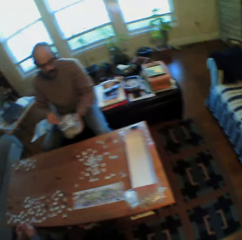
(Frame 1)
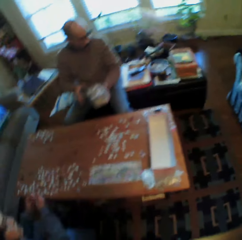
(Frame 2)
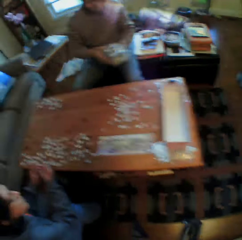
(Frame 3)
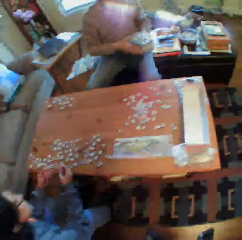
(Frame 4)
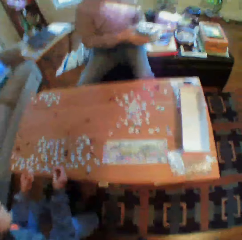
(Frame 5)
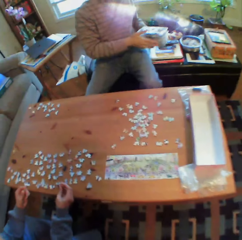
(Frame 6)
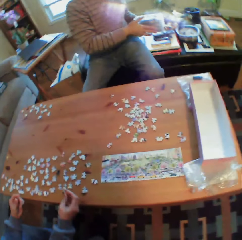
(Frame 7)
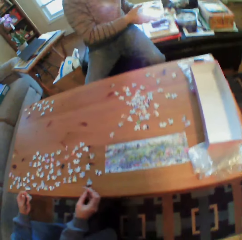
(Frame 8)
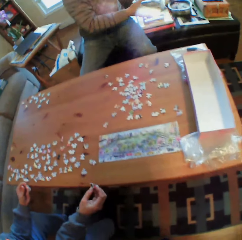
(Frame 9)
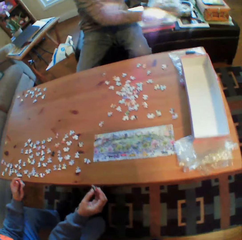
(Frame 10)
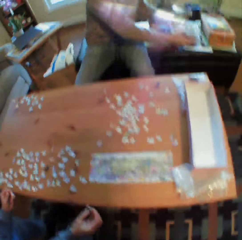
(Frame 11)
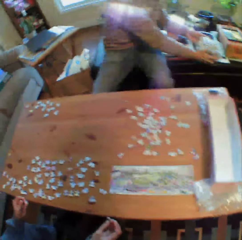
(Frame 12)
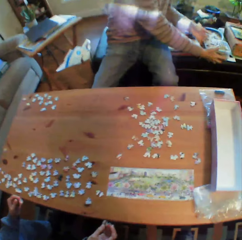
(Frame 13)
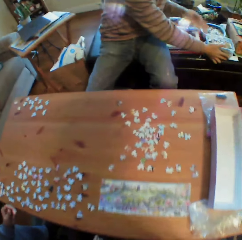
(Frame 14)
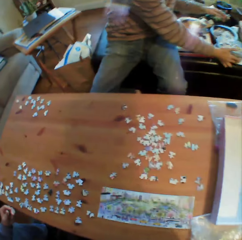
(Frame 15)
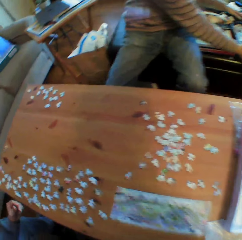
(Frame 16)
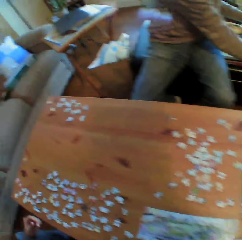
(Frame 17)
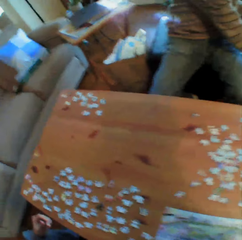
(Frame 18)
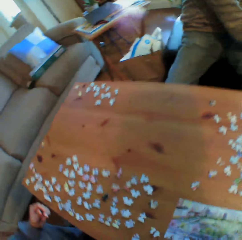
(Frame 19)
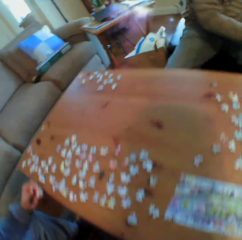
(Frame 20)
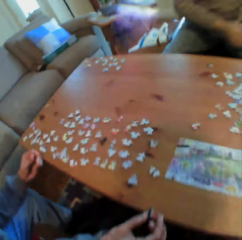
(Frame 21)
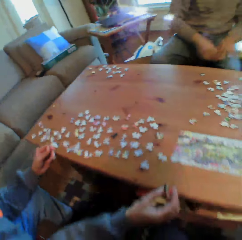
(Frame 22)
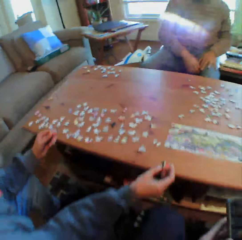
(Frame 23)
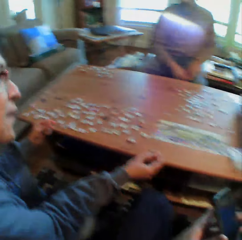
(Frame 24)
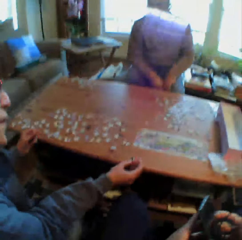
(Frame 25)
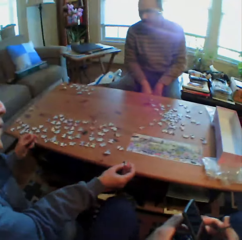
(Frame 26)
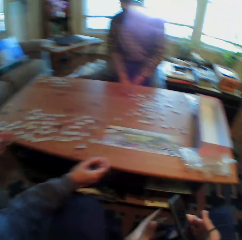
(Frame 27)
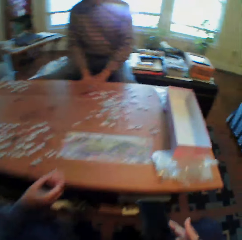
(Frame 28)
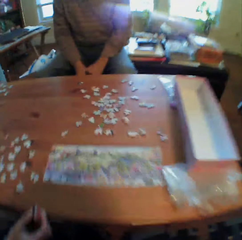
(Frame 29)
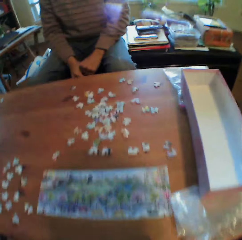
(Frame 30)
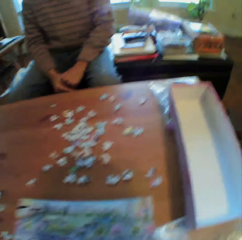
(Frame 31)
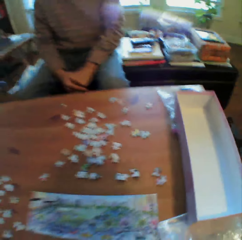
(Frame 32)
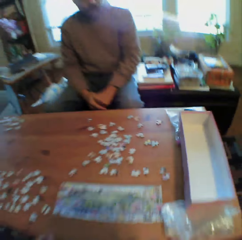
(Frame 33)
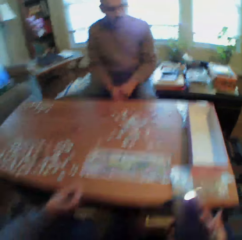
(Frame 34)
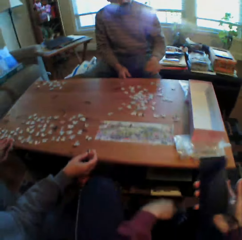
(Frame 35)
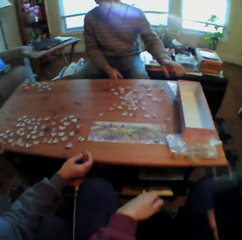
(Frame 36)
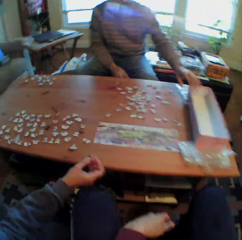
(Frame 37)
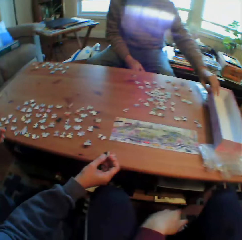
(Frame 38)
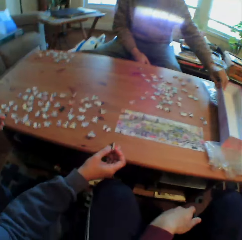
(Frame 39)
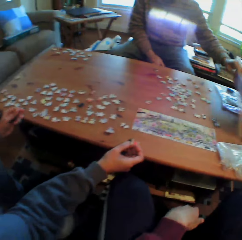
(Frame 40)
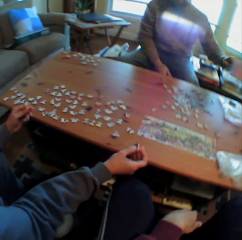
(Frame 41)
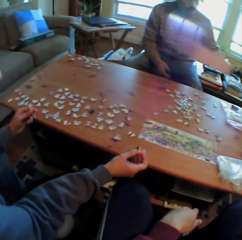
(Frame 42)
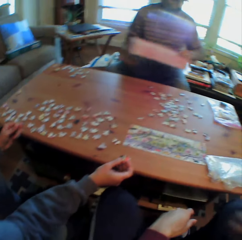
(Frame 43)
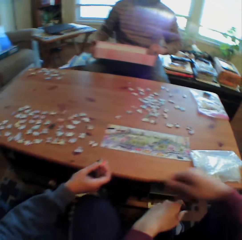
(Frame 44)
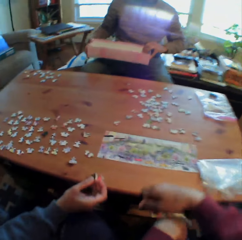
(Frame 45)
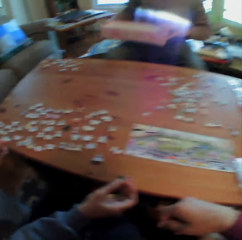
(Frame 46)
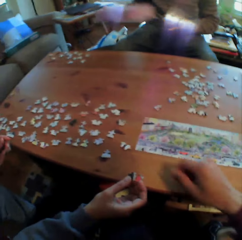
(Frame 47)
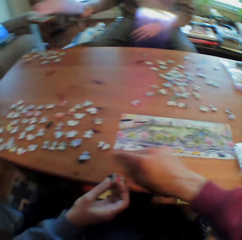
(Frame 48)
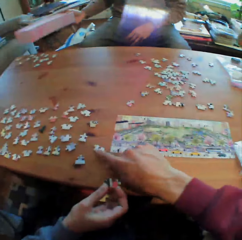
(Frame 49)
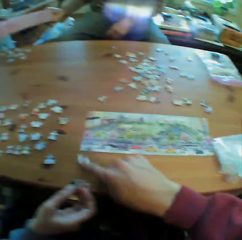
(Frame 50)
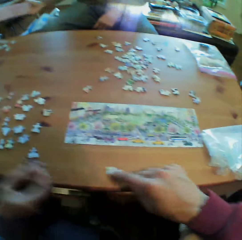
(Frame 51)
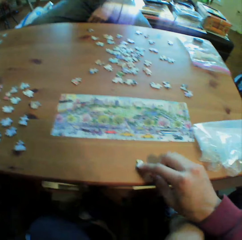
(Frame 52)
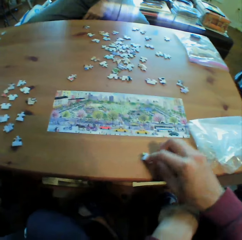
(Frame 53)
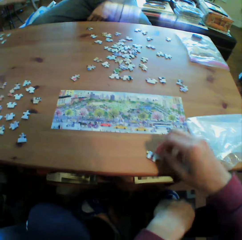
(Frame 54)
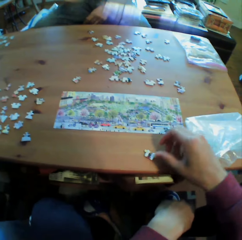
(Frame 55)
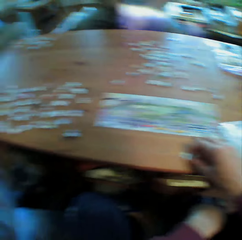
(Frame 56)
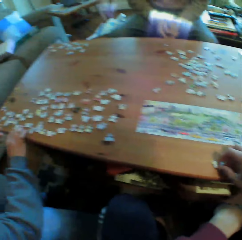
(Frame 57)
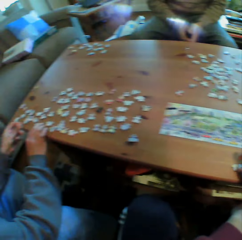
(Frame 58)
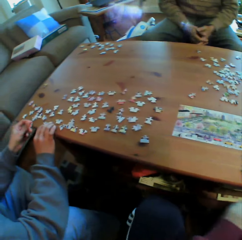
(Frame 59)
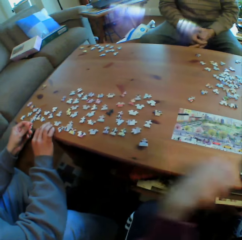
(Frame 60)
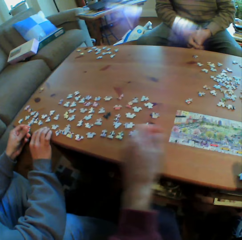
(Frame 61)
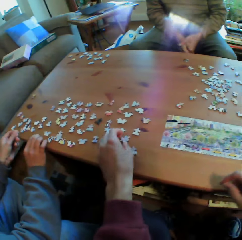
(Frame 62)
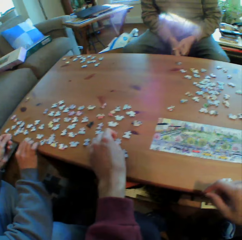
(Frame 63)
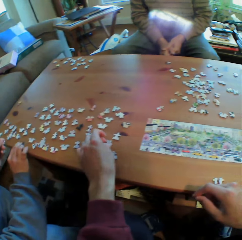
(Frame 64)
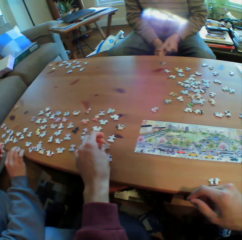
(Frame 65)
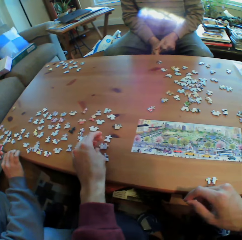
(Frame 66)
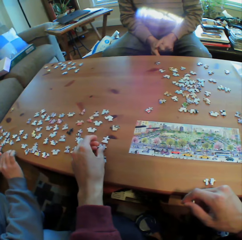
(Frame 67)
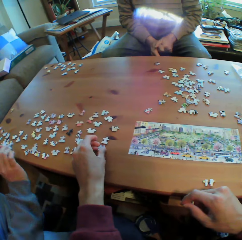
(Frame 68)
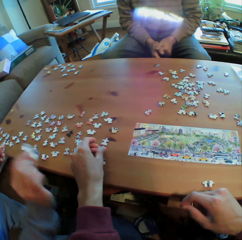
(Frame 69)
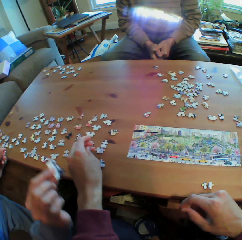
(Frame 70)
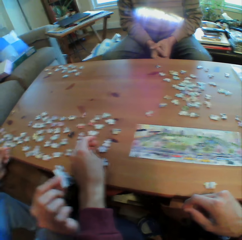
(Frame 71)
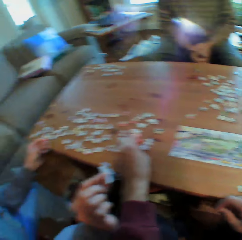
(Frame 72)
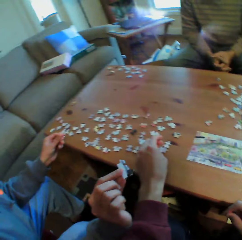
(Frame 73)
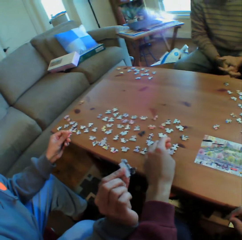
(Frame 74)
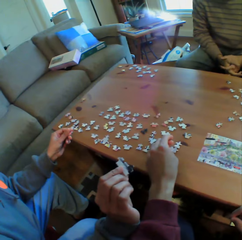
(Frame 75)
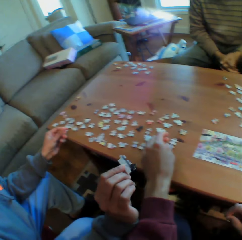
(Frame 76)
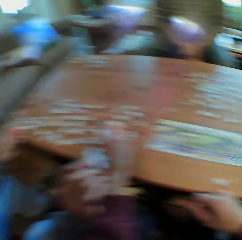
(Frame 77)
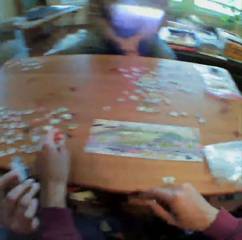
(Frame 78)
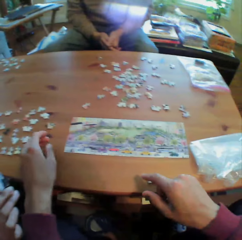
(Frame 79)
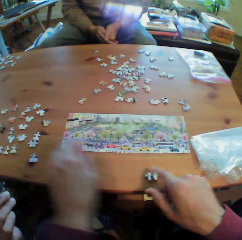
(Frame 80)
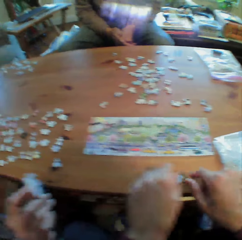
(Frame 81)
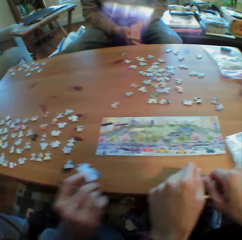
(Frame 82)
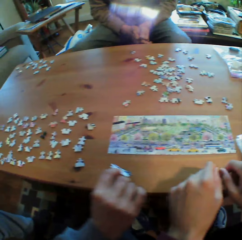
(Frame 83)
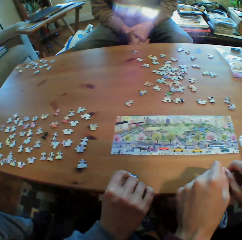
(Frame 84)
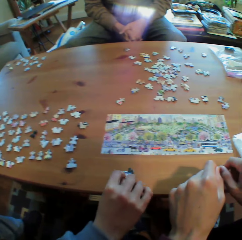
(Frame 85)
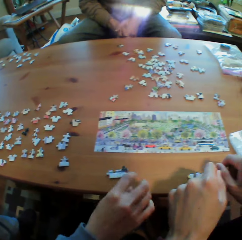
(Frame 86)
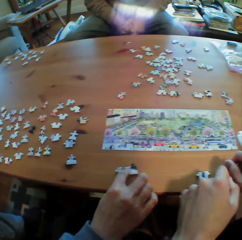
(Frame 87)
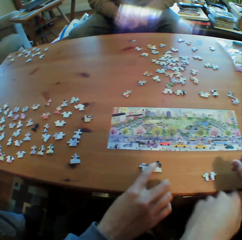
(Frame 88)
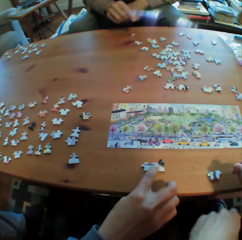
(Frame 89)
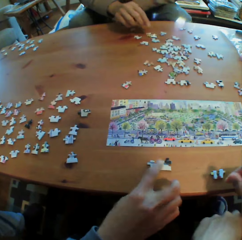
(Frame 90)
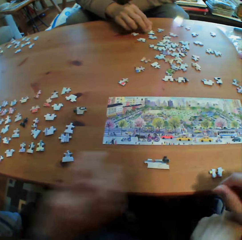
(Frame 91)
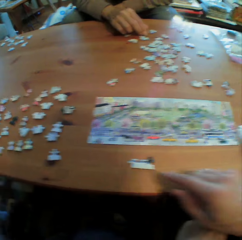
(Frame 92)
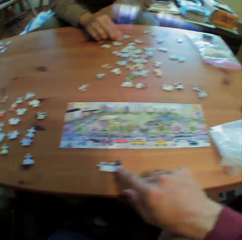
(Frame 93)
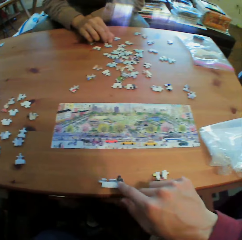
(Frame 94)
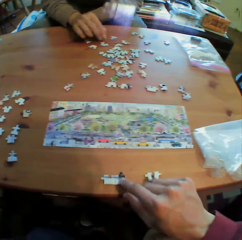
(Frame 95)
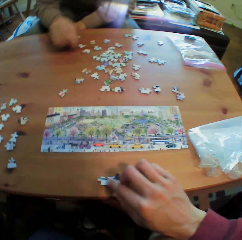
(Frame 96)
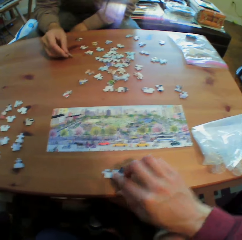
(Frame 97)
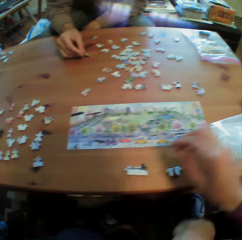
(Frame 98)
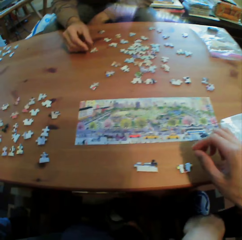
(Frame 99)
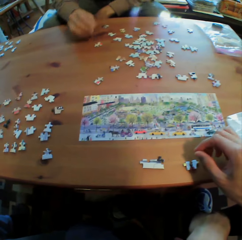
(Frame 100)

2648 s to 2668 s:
The camera wearer looks at a man. They look at the table. They sit down. A person picks the box. The camera wearer makes something with the pieces of paper. They pick up the pieces of paper. Another person talks. The camera wearer makes something with the pieces of paper.

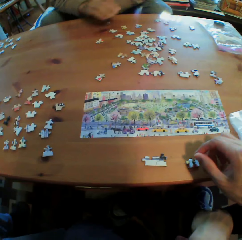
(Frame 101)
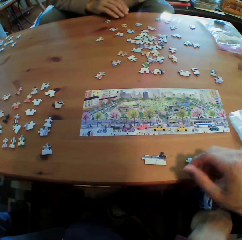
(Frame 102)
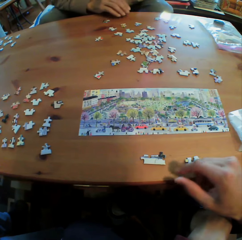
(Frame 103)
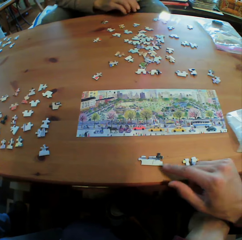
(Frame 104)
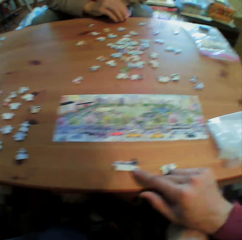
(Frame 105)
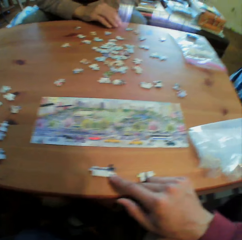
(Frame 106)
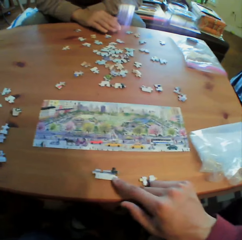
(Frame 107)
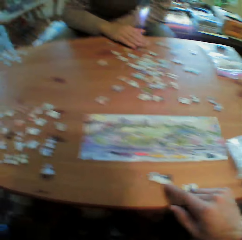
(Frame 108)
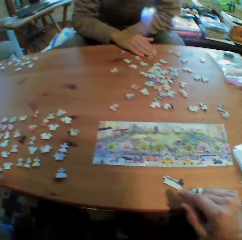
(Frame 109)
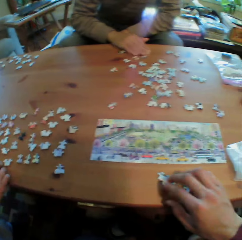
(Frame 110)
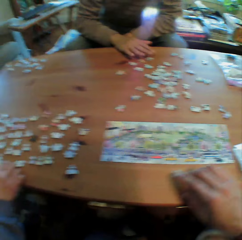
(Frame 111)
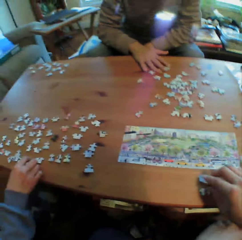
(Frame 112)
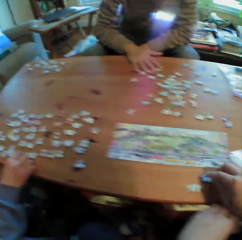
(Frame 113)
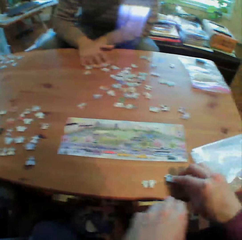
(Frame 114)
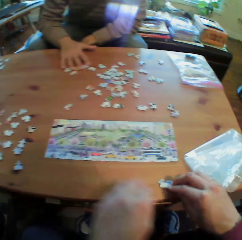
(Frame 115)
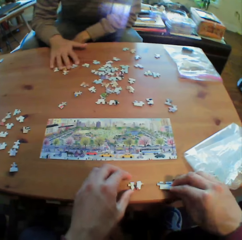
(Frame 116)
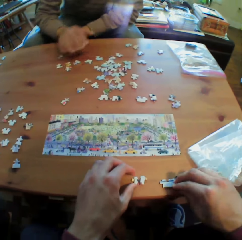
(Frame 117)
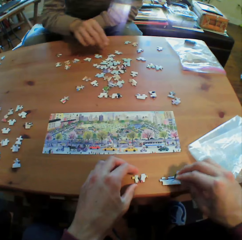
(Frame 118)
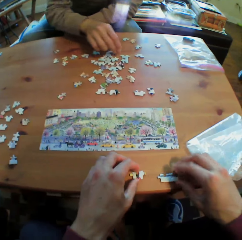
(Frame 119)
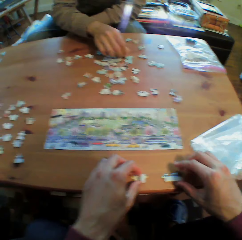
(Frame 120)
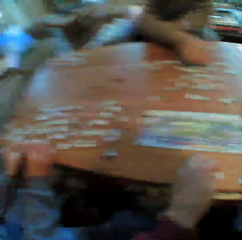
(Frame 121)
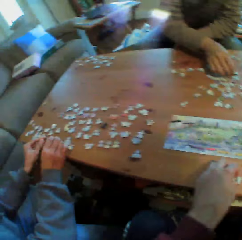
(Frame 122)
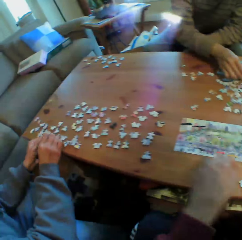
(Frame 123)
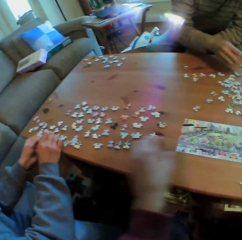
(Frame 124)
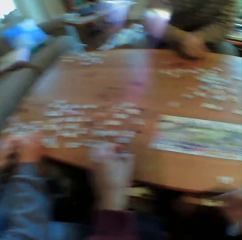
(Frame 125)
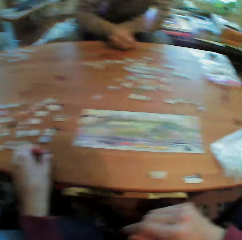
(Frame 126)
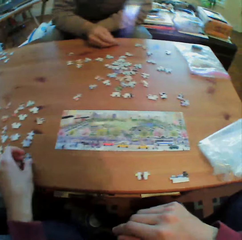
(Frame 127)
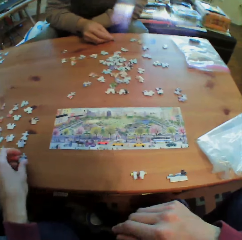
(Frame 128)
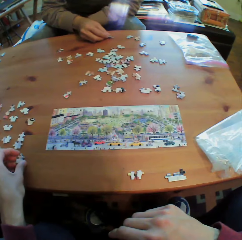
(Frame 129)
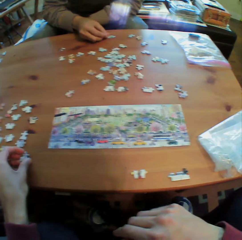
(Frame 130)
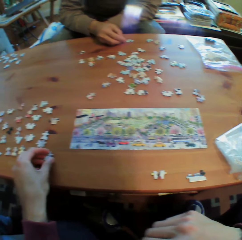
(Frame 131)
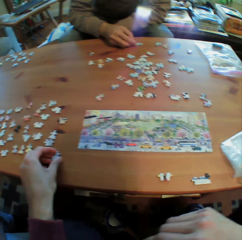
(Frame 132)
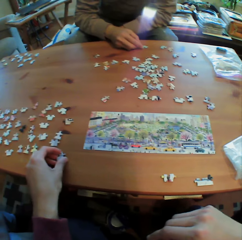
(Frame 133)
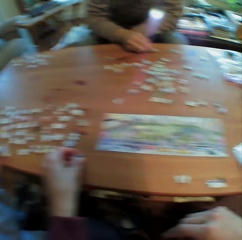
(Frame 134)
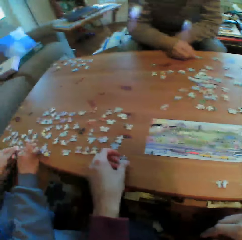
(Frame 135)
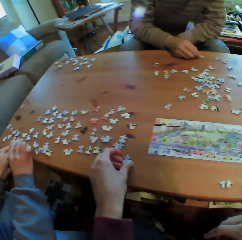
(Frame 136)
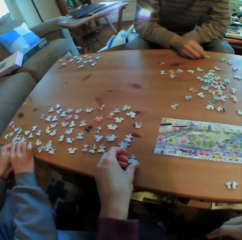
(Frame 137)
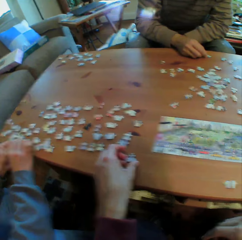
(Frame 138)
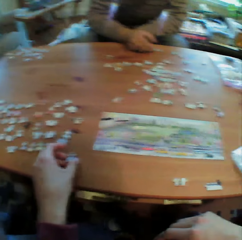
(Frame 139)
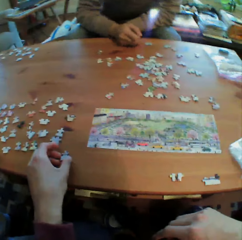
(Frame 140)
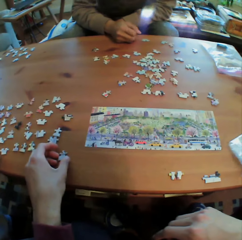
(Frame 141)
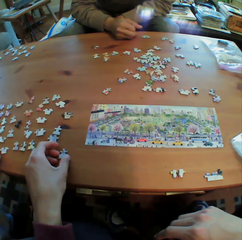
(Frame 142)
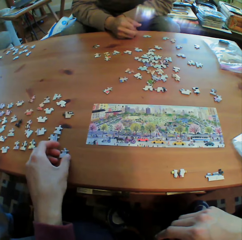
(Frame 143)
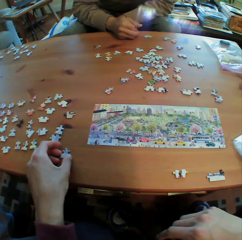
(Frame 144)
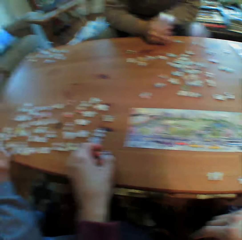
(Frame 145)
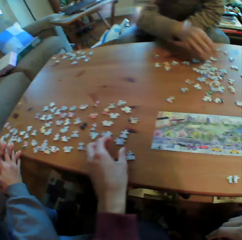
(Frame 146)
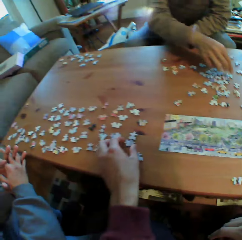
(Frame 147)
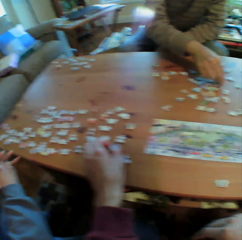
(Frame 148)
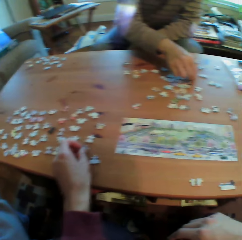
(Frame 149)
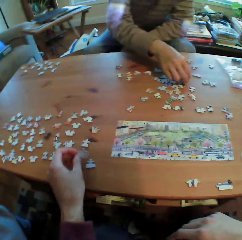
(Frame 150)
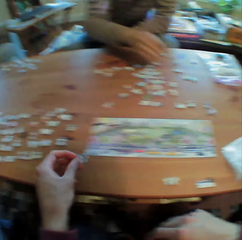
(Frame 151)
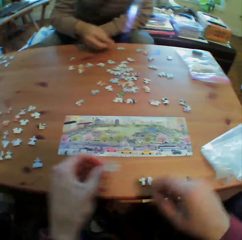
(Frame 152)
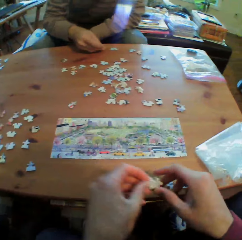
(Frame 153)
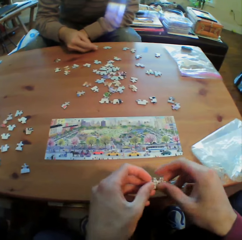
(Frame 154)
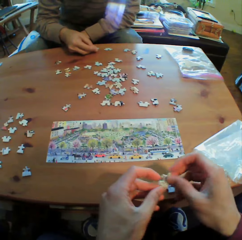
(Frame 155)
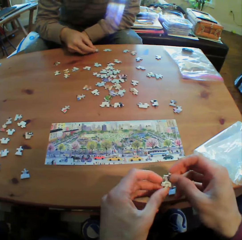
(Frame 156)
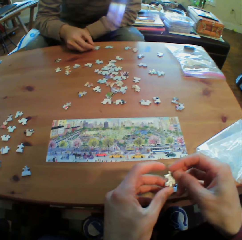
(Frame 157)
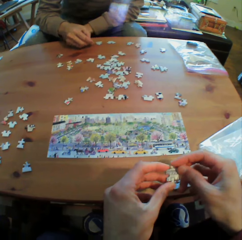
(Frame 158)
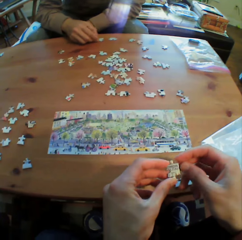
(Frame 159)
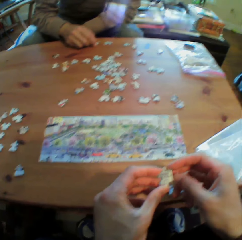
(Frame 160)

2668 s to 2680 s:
The camera wearer makes something with the pieces of paper. They make something with the pieces of paper again. They look at the table. They pick up the pieces of paper.
